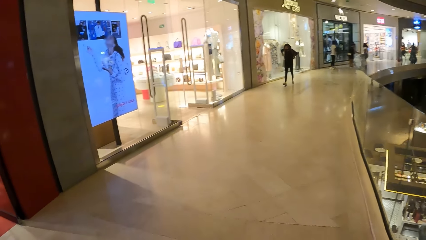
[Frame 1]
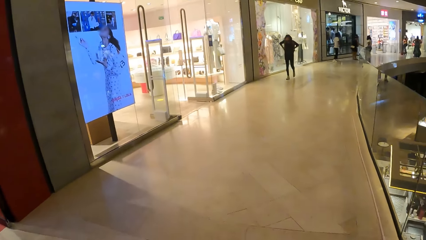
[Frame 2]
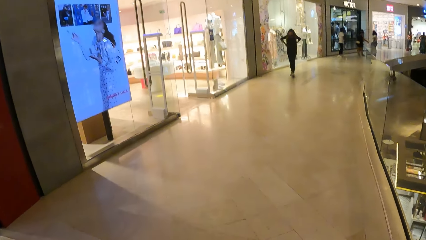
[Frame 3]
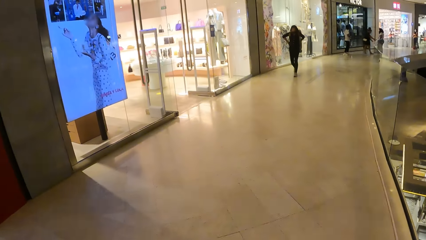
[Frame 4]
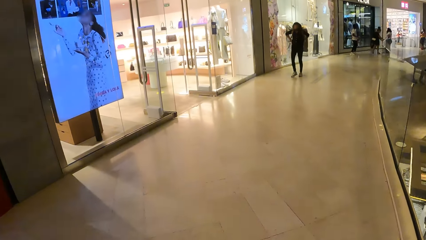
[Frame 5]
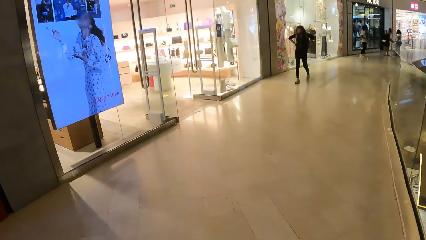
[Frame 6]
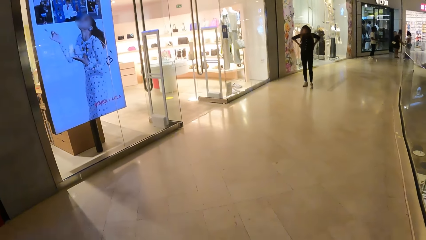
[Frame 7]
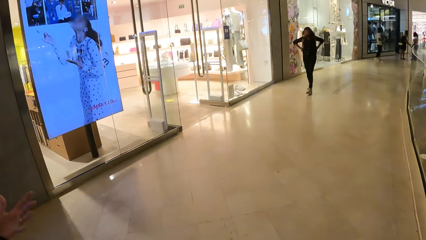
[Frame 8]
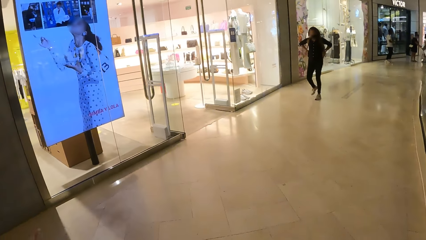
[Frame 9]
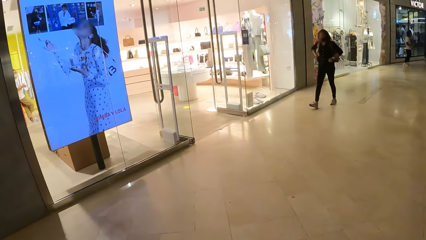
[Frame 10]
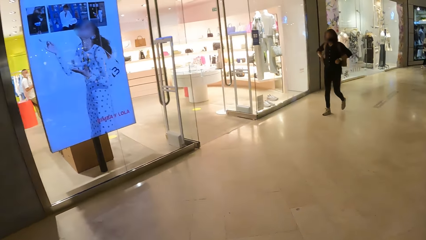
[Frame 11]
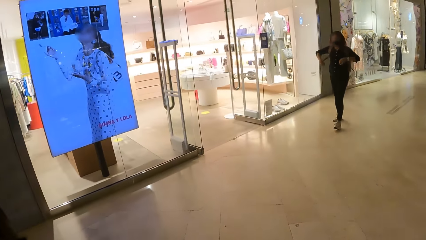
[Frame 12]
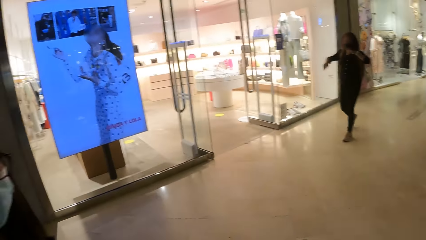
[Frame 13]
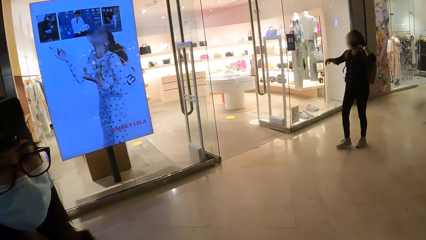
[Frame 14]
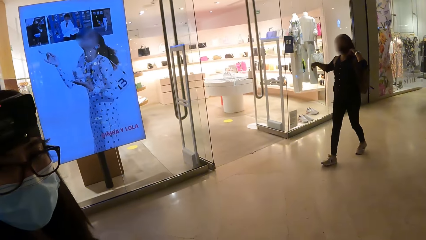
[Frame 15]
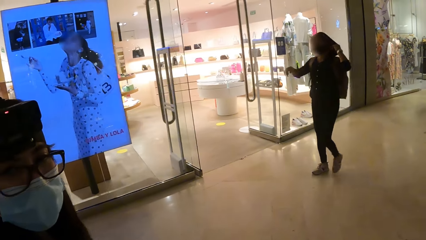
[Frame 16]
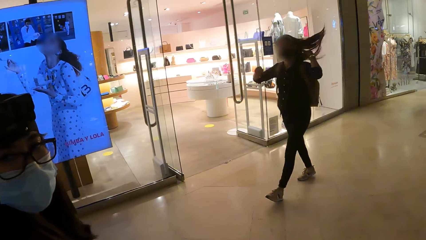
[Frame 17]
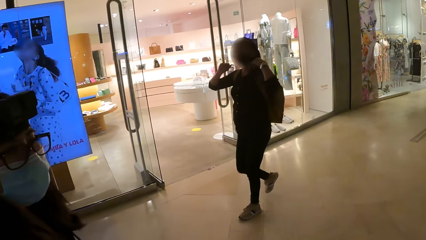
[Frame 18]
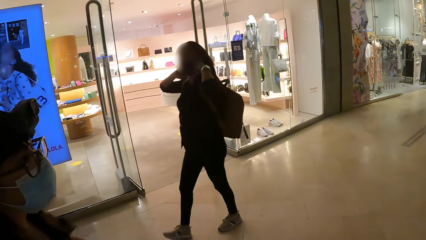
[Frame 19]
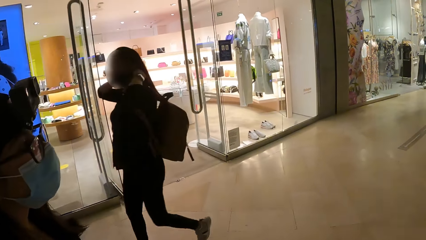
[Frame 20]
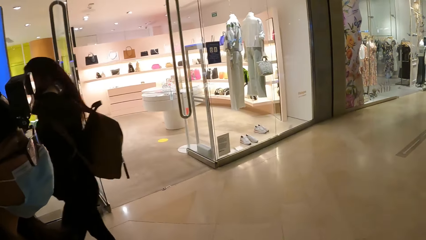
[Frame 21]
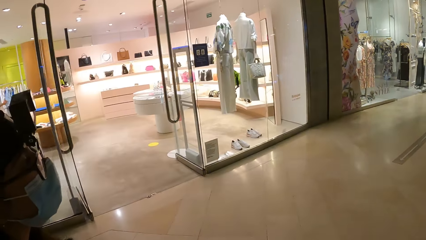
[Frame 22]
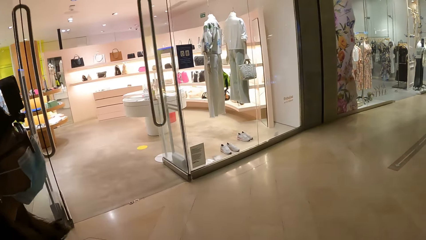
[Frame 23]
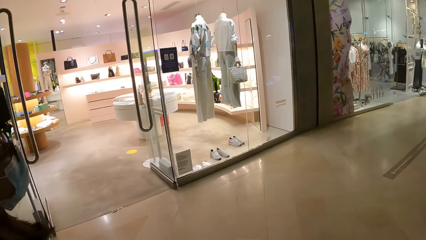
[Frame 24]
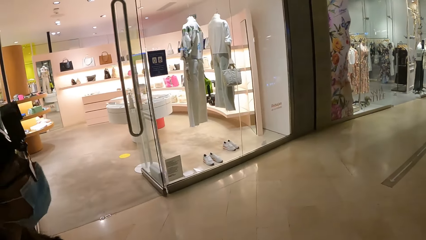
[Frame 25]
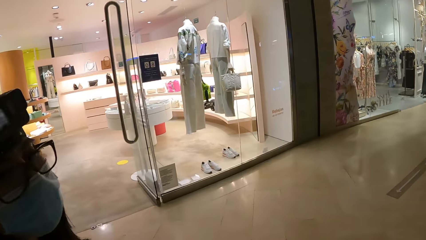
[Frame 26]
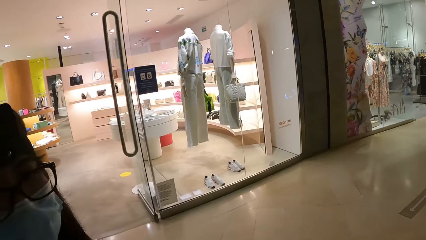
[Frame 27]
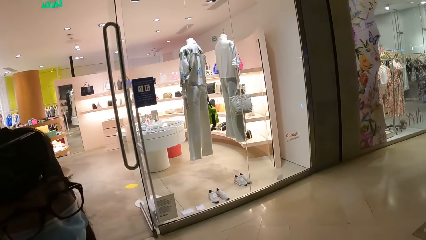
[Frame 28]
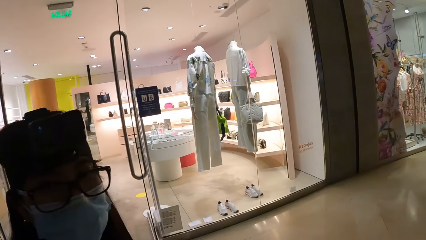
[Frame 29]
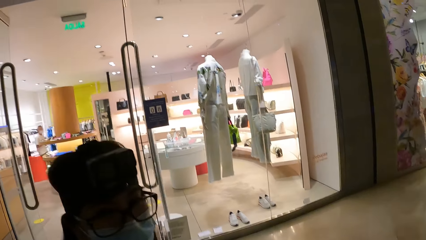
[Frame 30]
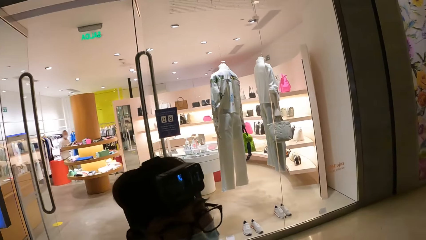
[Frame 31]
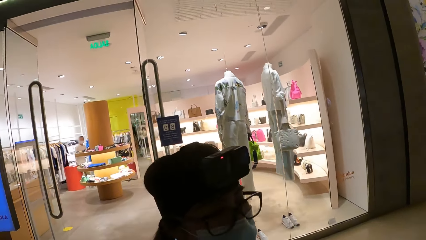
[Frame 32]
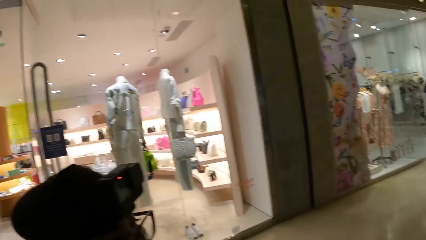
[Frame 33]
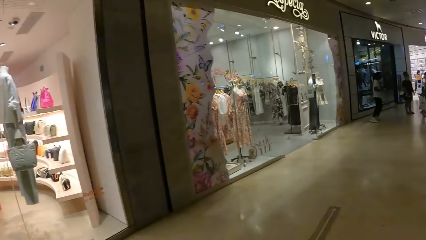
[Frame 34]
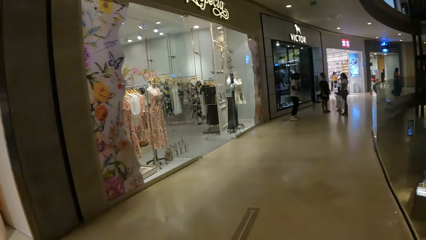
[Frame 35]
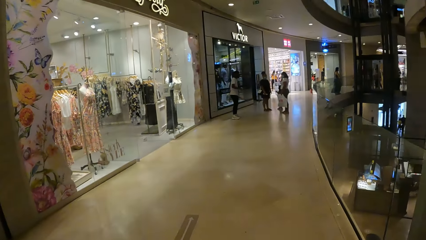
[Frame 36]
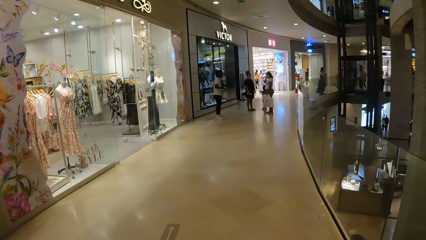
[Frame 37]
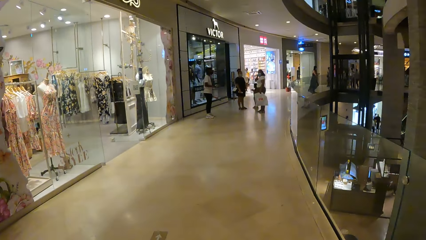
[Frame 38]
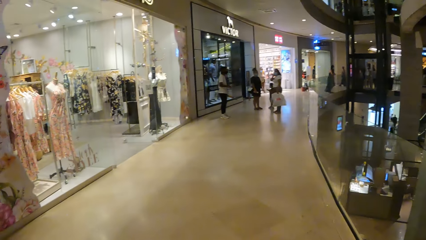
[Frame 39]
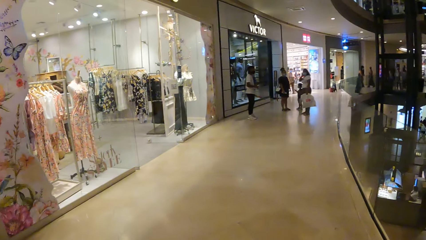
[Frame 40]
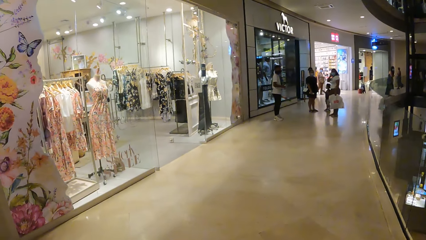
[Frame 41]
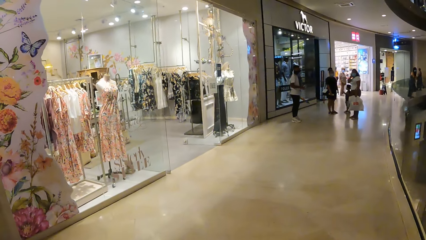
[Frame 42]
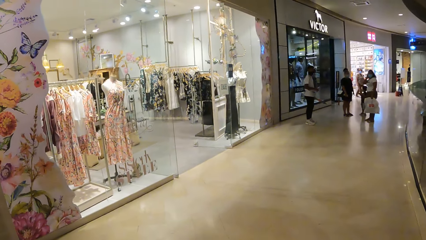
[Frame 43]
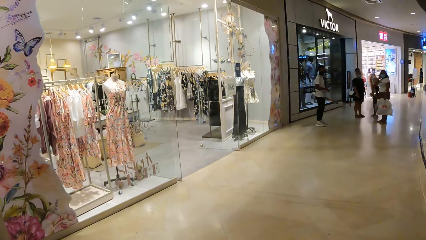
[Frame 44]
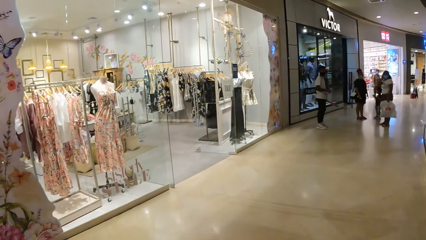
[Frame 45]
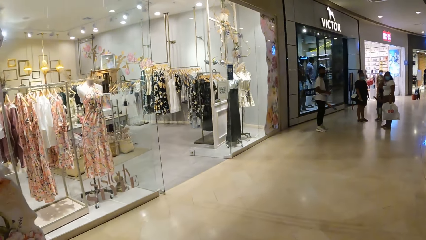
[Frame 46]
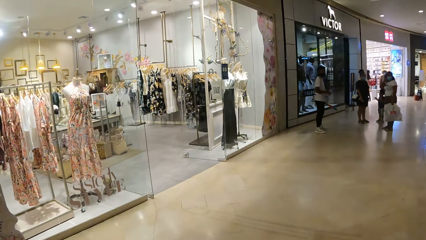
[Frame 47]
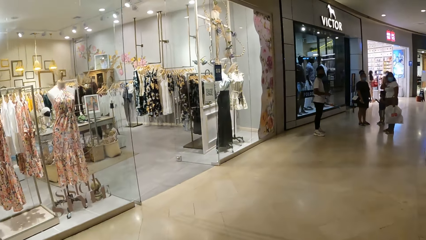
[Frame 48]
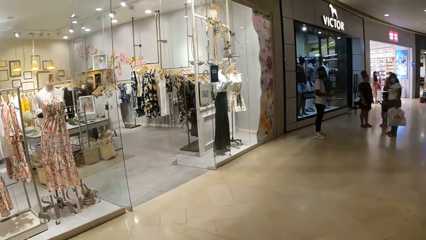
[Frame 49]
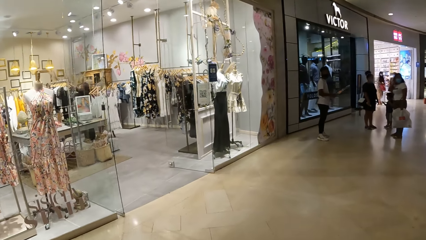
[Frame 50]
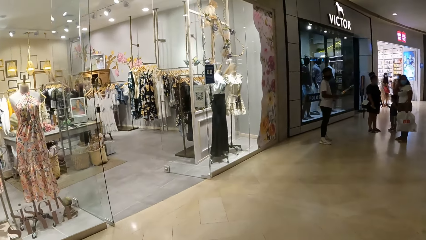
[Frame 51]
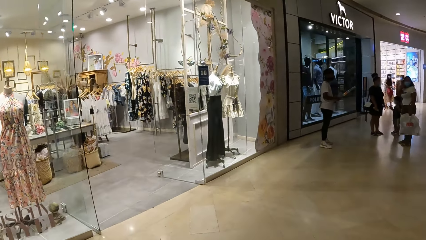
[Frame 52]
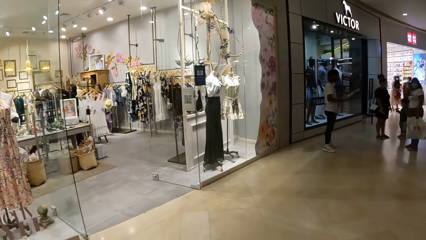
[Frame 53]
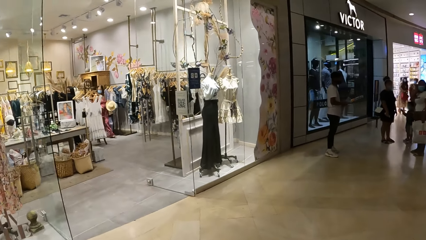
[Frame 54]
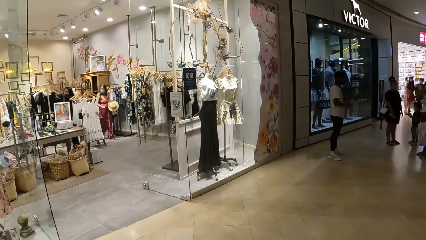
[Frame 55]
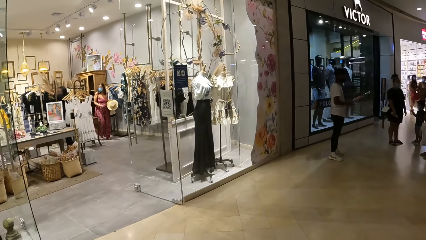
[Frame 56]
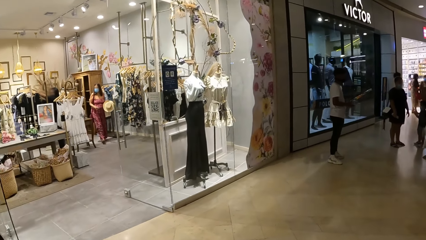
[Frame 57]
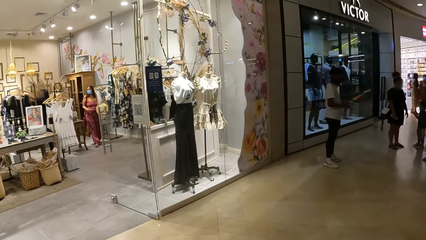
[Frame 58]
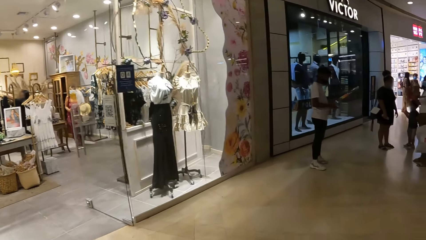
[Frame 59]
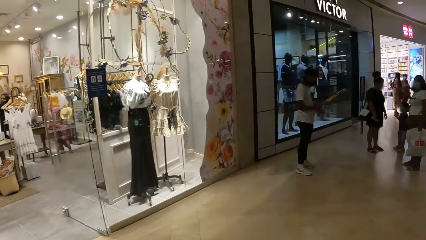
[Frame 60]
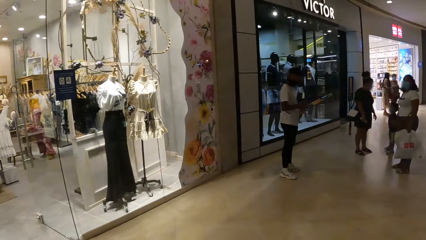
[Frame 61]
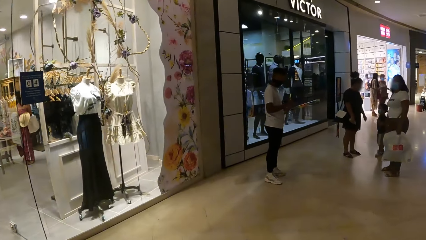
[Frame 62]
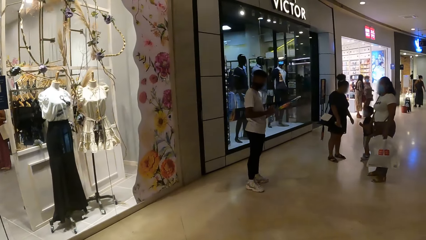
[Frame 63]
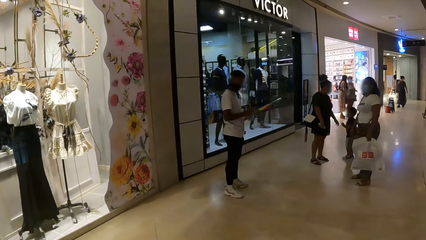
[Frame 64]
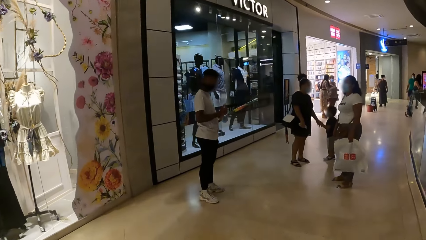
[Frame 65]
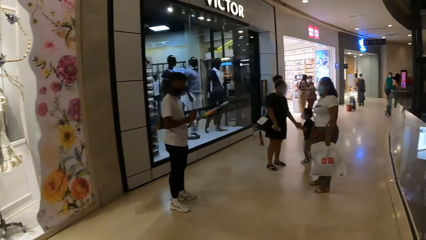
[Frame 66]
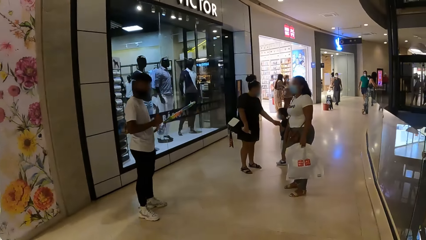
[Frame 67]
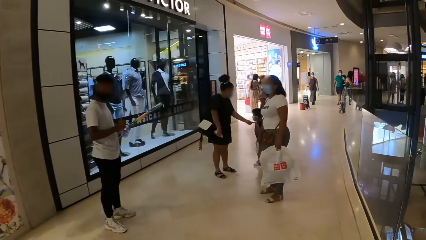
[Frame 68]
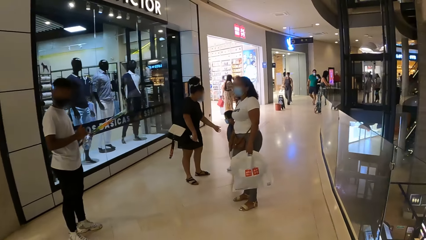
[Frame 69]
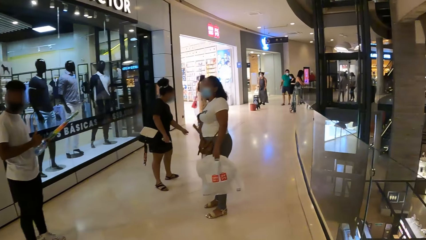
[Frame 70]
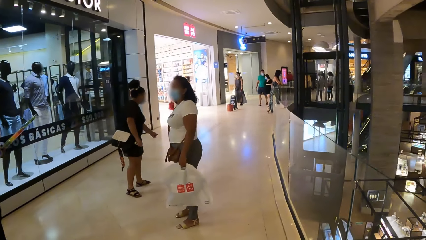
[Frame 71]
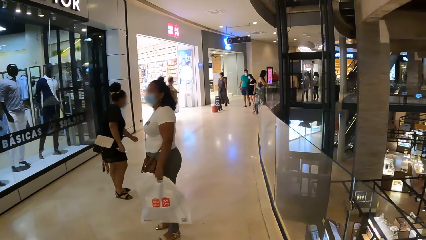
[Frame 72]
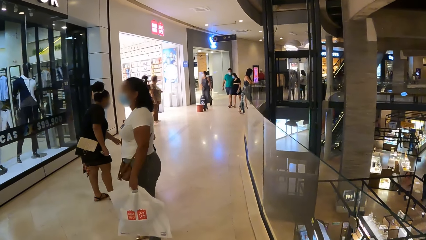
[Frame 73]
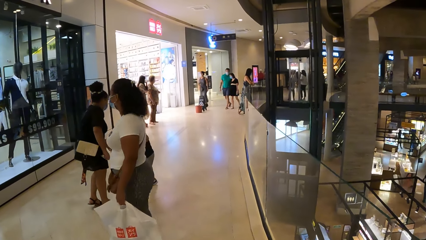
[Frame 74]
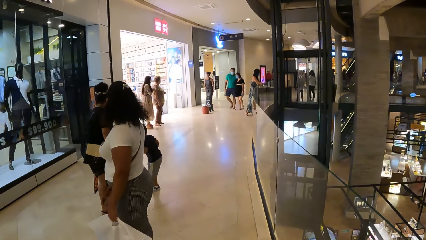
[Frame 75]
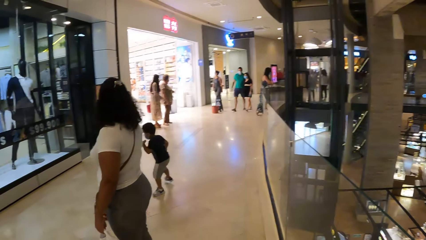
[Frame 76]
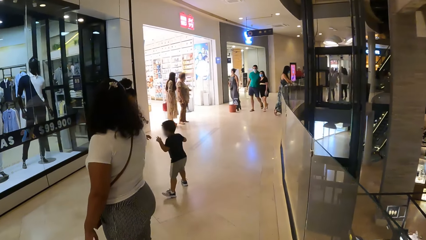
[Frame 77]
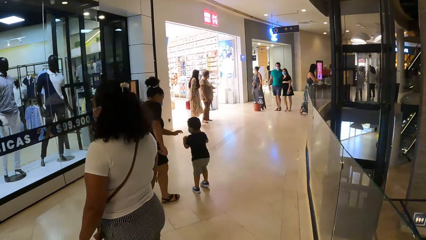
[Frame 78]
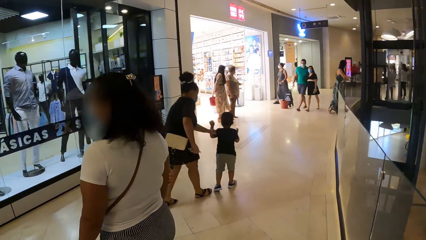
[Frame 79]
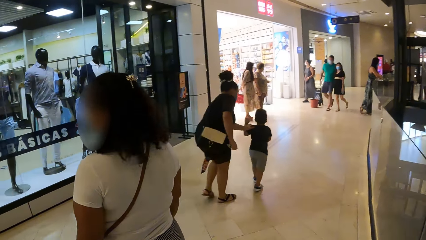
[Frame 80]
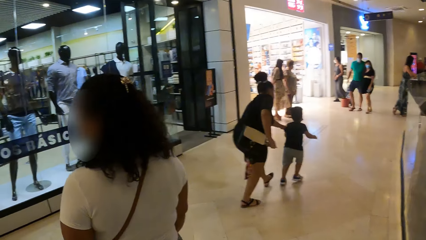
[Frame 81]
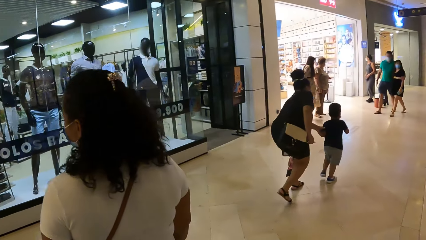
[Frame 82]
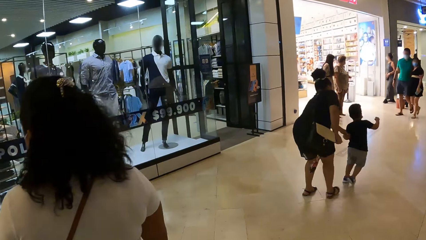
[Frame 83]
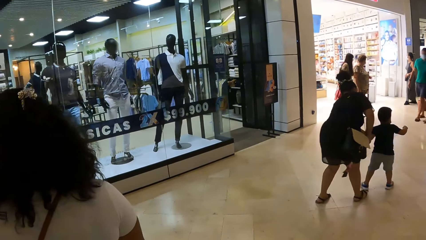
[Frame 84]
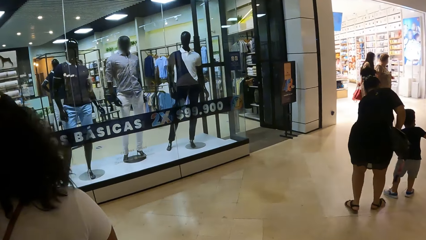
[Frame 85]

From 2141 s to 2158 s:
The camera wearer interacts with a lady. They talk to a man. They walk around the mall.
